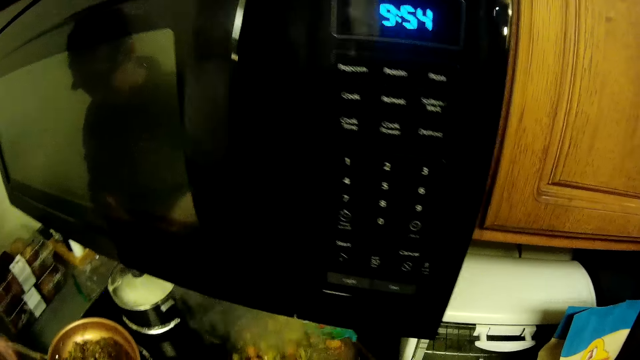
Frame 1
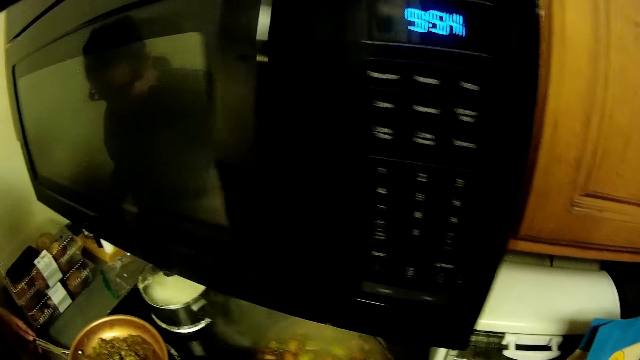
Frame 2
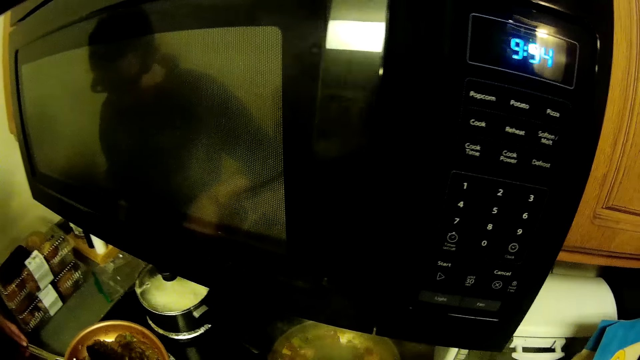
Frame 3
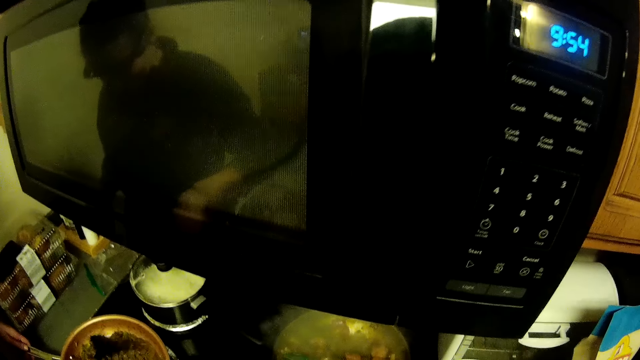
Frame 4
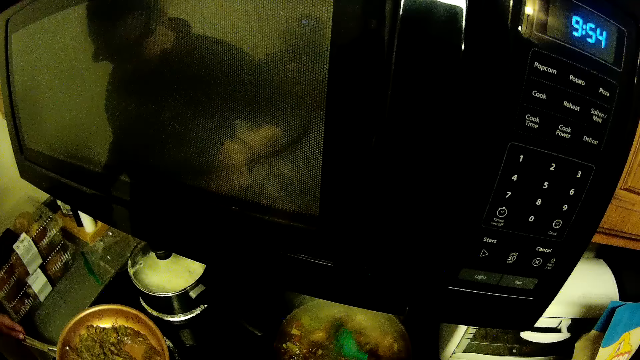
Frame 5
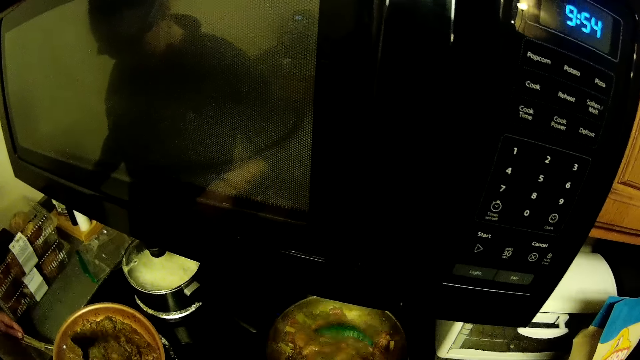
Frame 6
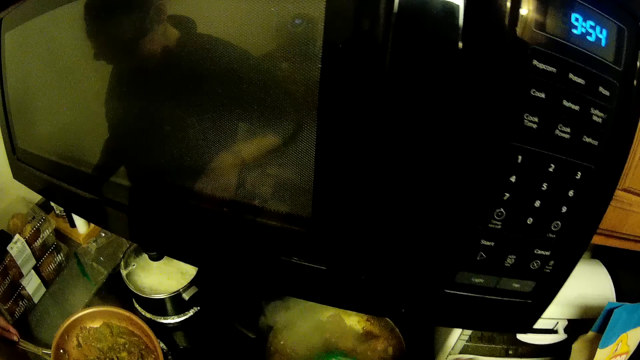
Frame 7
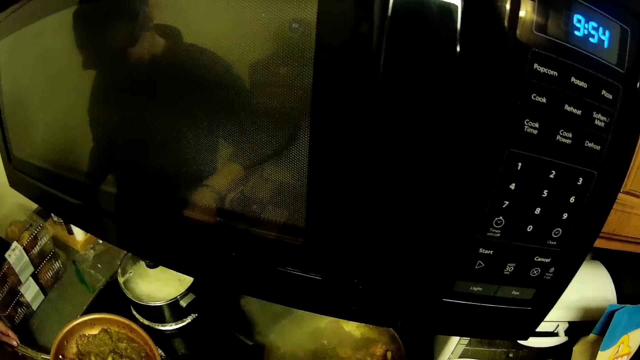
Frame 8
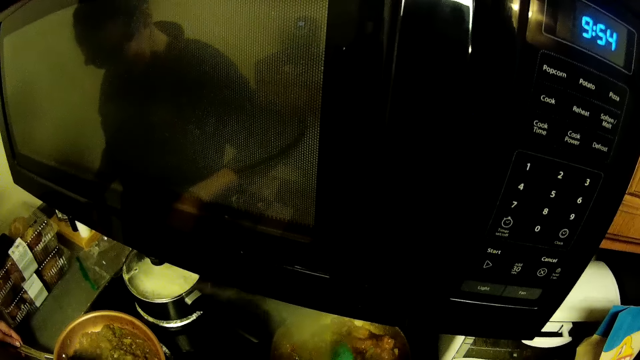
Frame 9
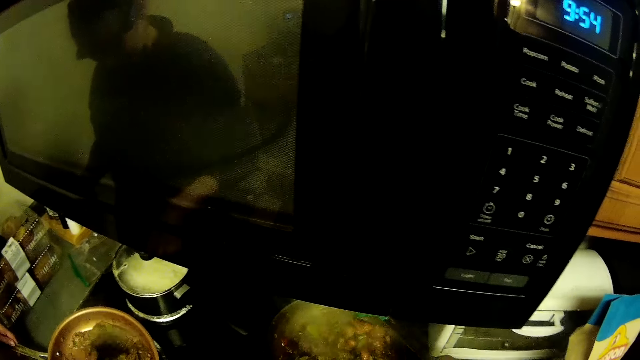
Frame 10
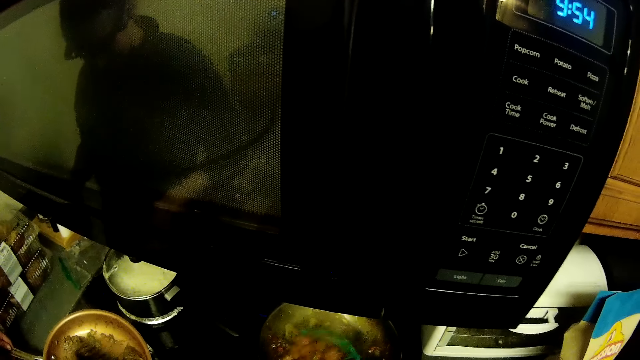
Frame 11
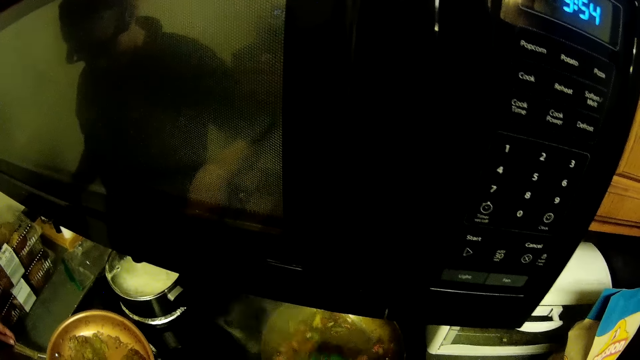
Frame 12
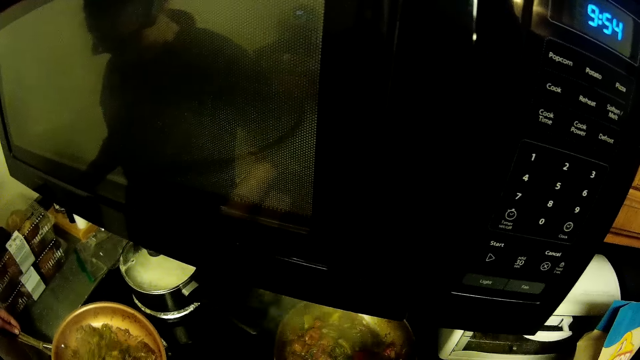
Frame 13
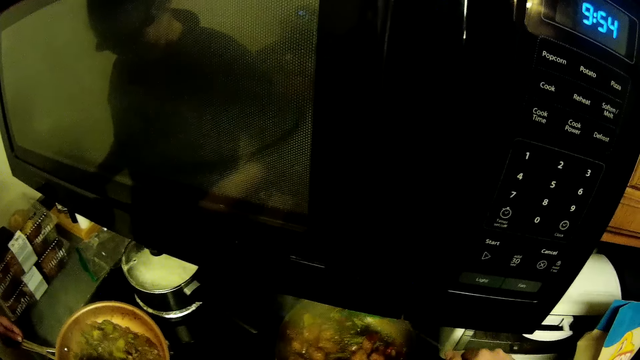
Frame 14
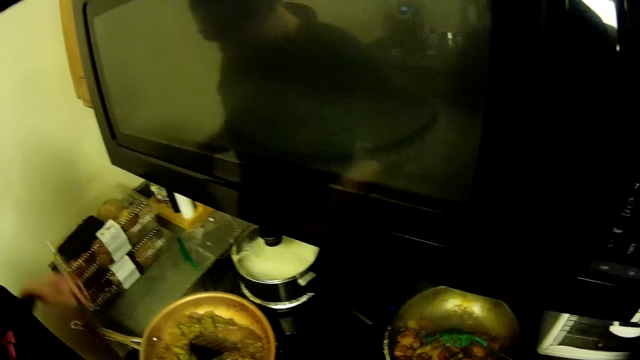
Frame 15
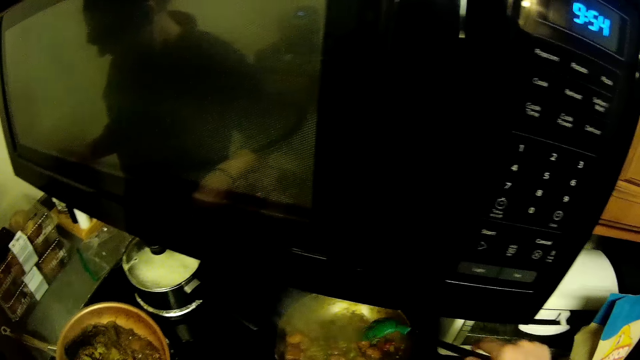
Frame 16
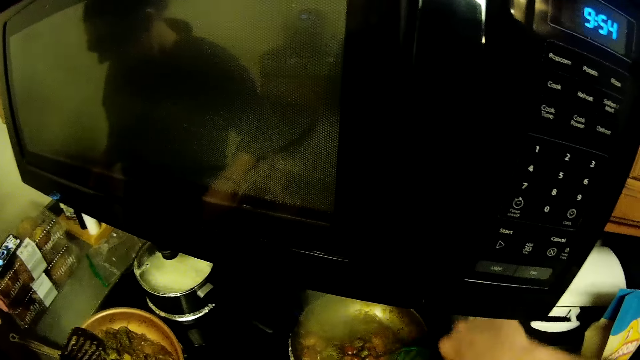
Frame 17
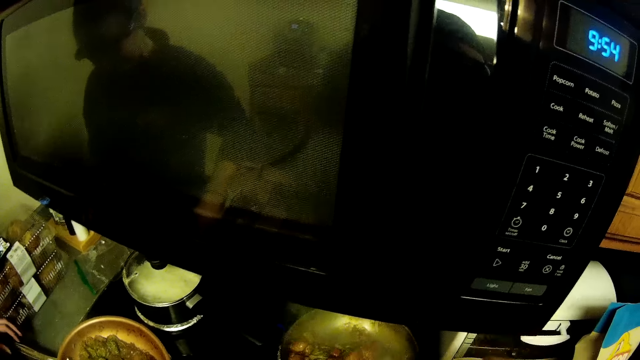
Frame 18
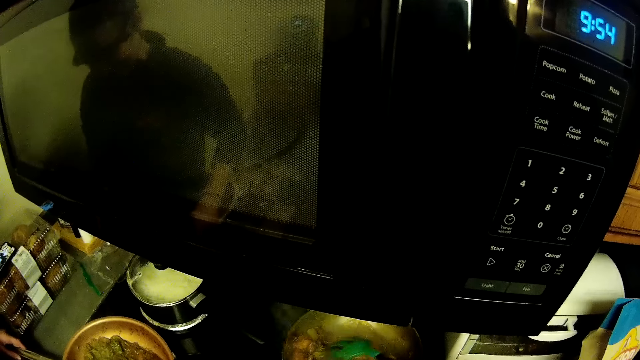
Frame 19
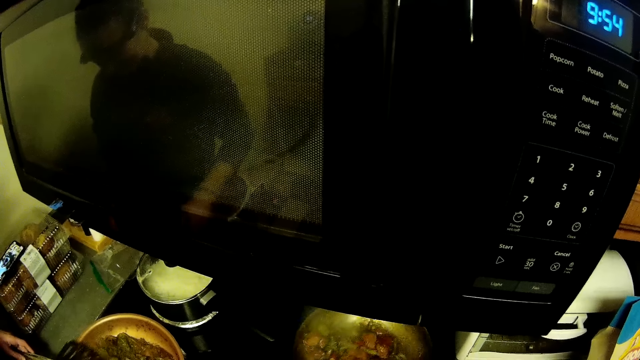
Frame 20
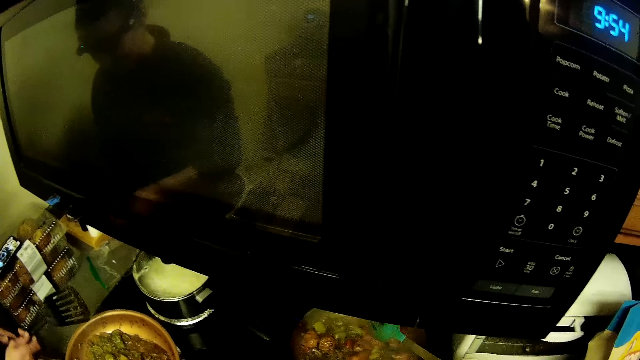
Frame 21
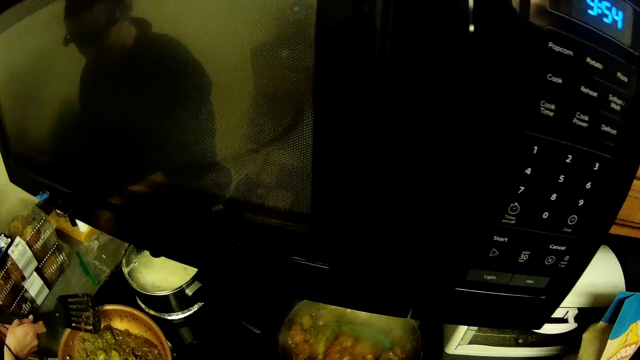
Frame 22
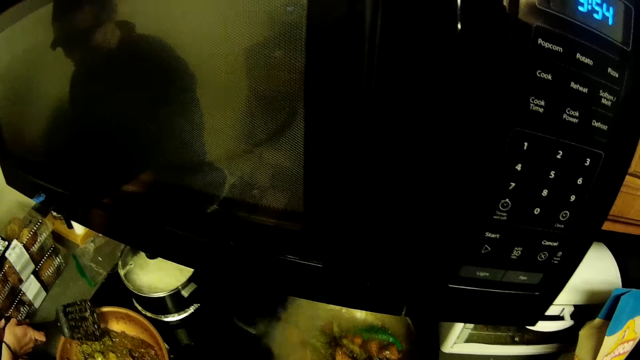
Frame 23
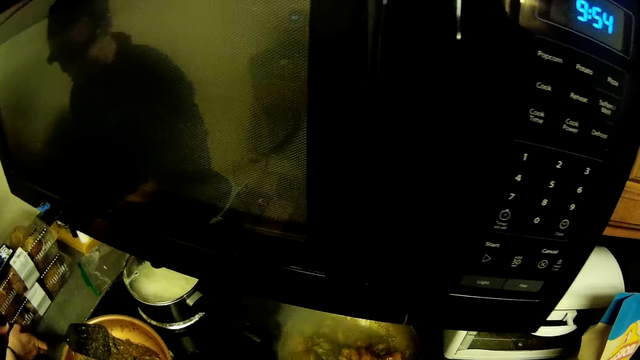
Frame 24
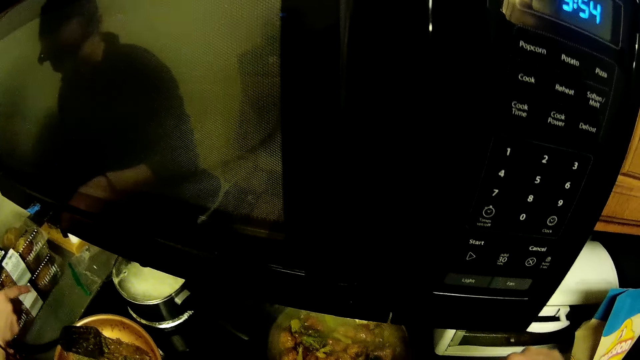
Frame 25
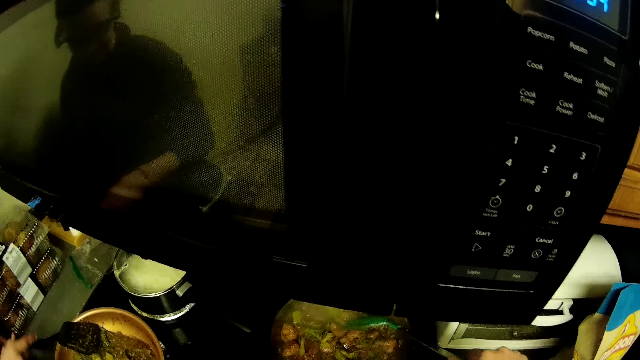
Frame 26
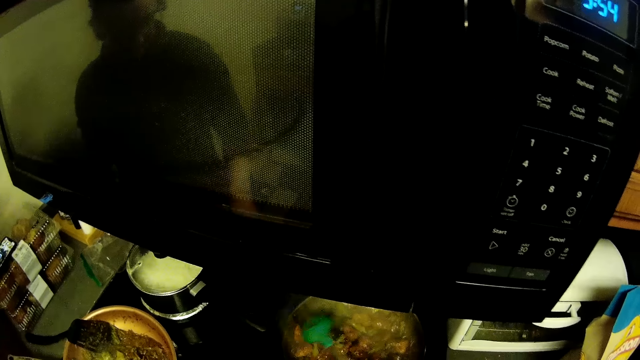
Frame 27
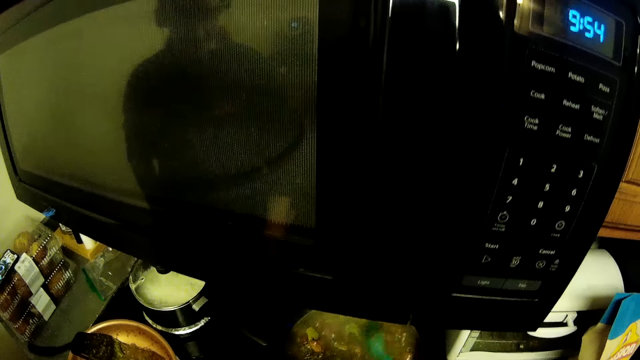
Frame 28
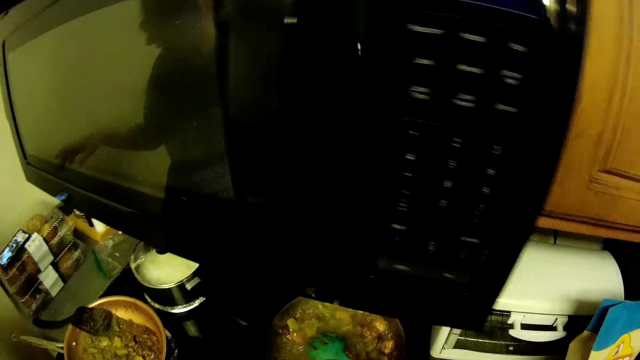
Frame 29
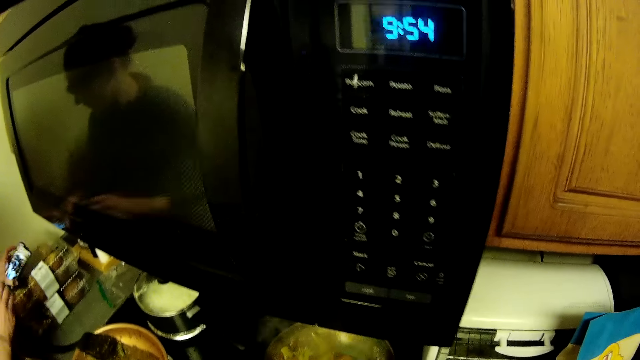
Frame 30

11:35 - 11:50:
The camera wearer looks round a house. A woman stirs the greens. The camera wearer stirs the meat. They look at the left side. The woman touches the phone. The woman looks at the phone. The woman lifts a spoon. The woman puts the spoon on the pan. The camera wearer stirs food. The woman moves the hand and picks up the phone.

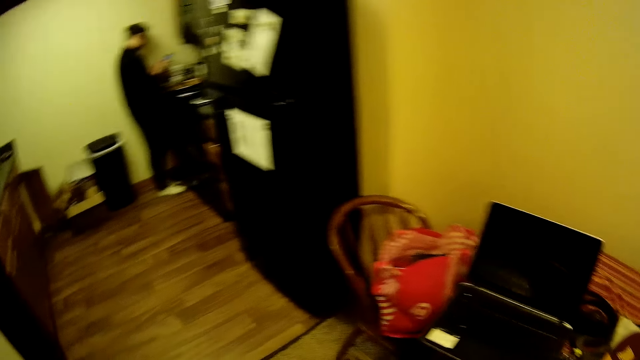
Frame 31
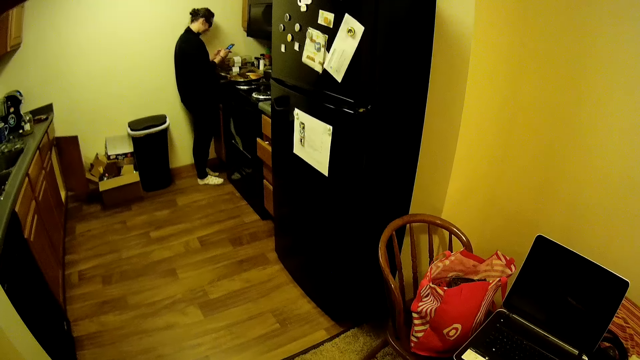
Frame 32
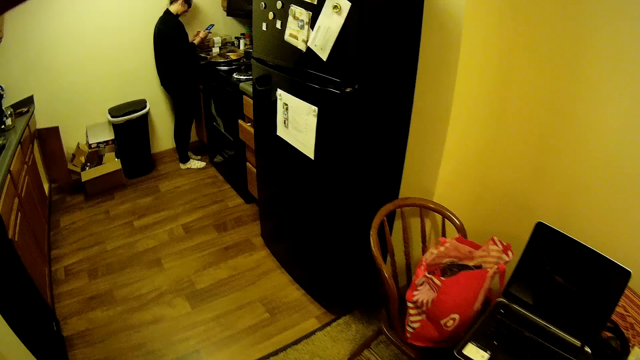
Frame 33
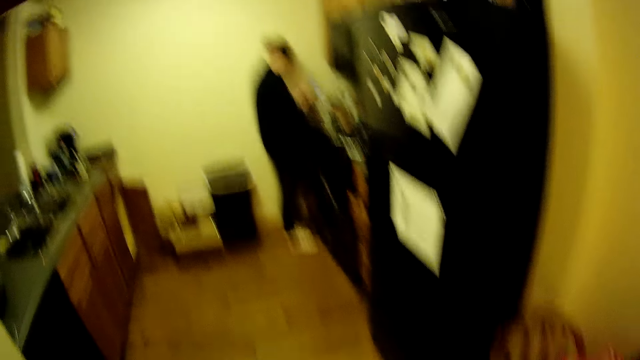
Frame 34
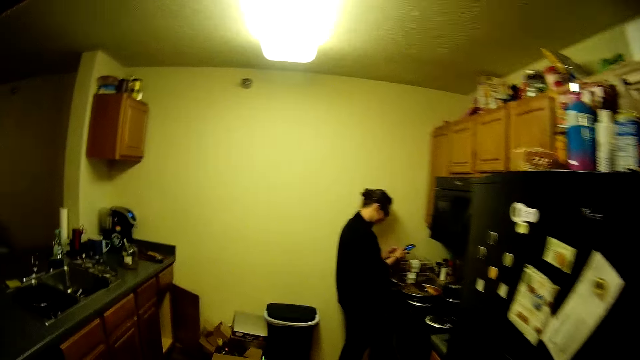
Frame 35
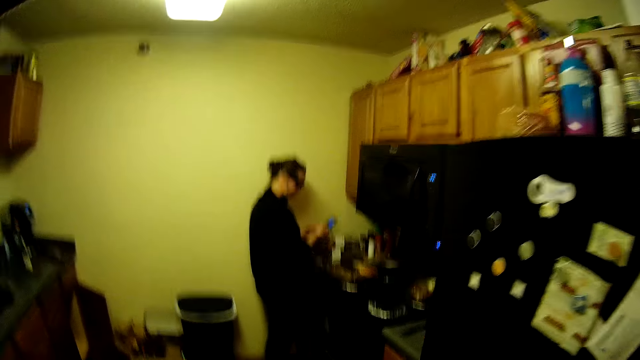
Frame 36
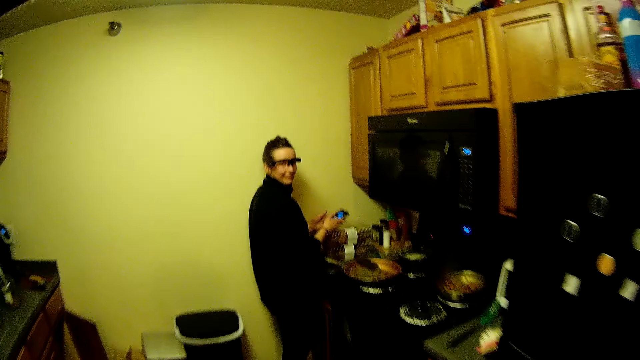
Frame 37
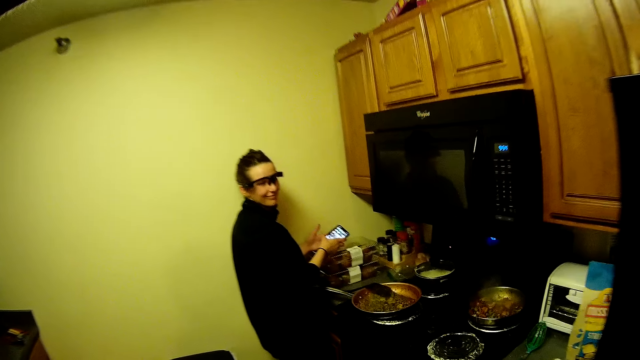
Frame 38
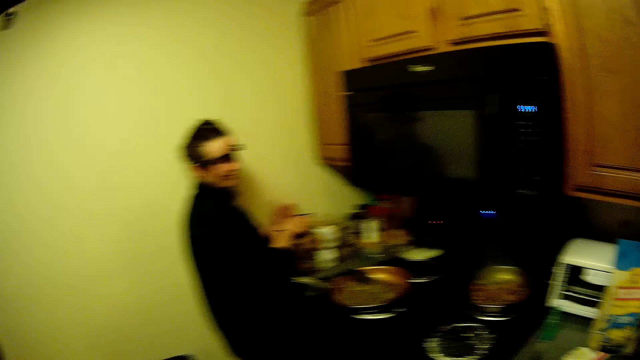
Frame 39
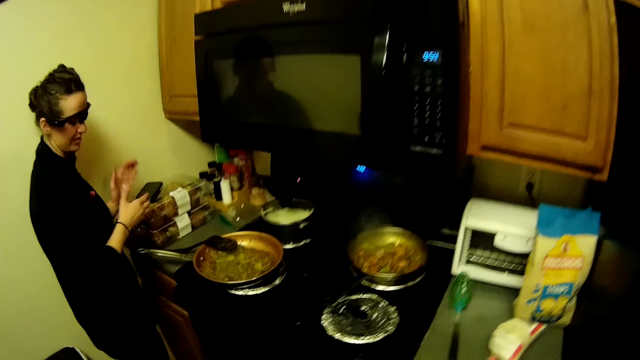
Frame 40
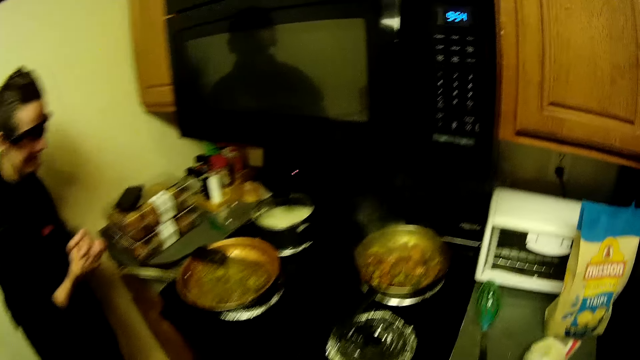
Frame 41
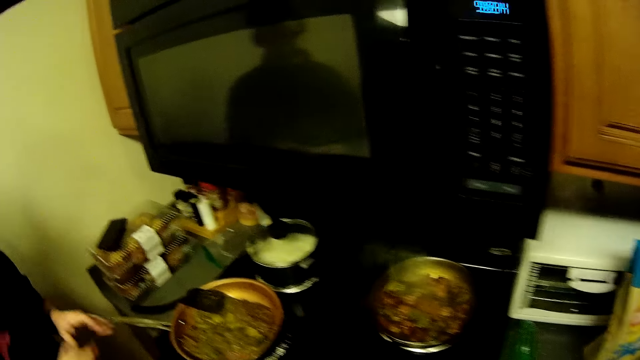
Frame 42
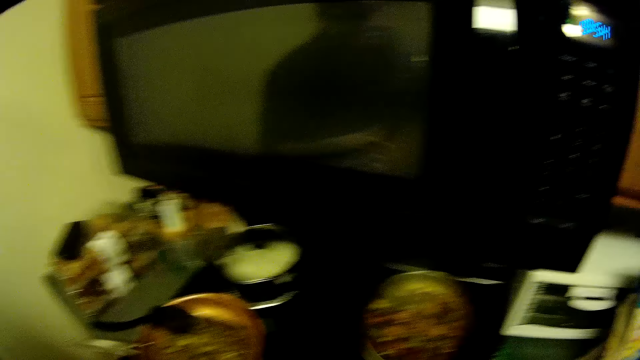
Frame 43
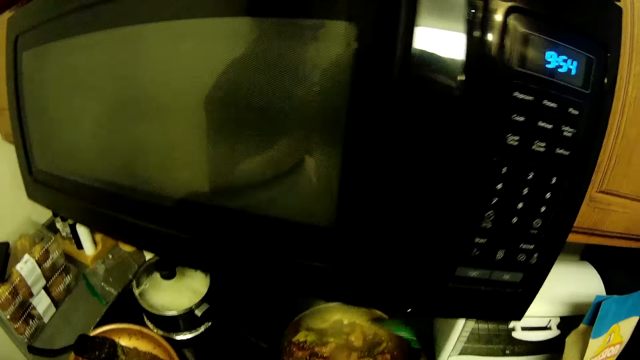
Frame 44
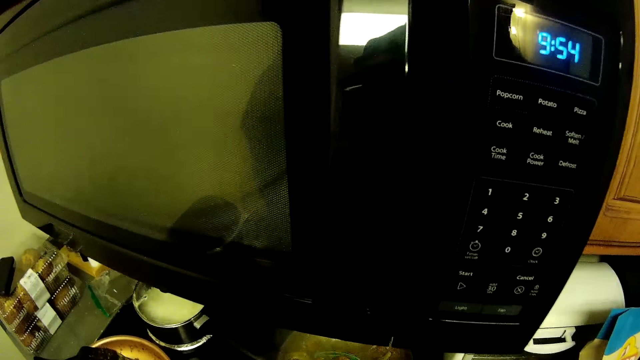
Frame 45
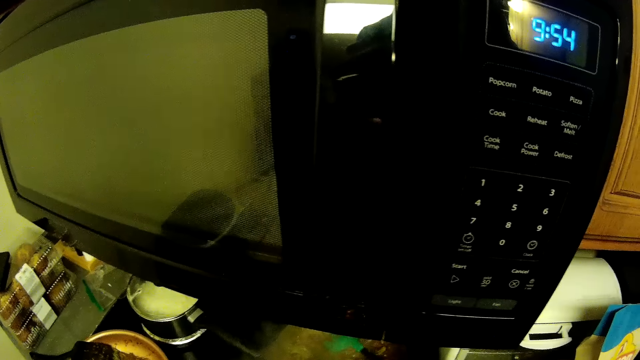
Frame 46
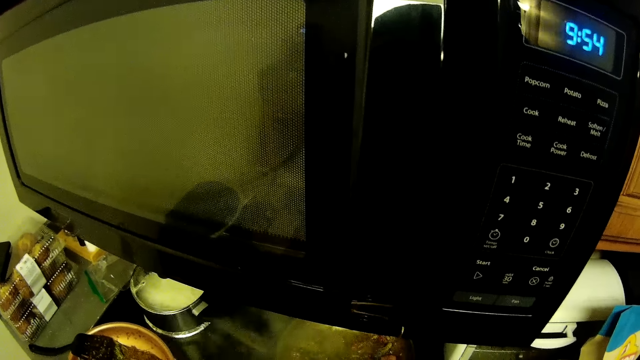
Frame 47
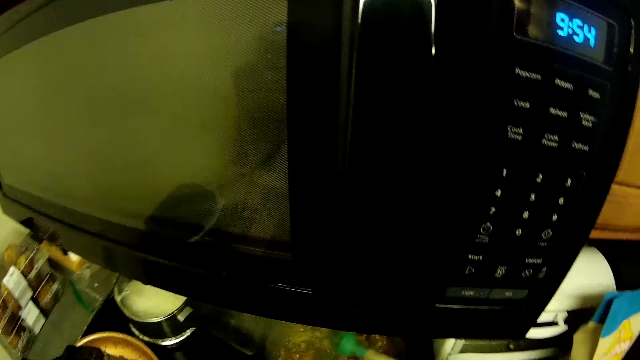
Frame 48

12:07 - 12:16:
The camera wearer looks round a house. They stare at a woman. The woman holds a phone. The camera wearer walks in the house. The woman stares at the camera wearer. The woman puts the phone down and steps forward. The camera wearer looks round the house. They pick up the spoon and stir the meat with the spoon.
